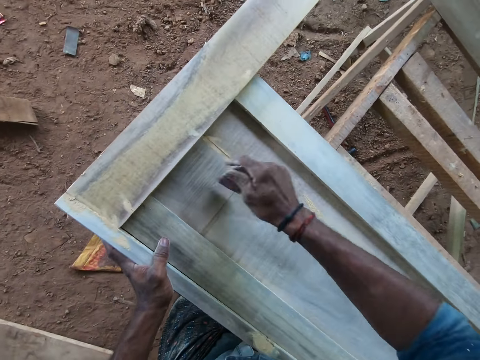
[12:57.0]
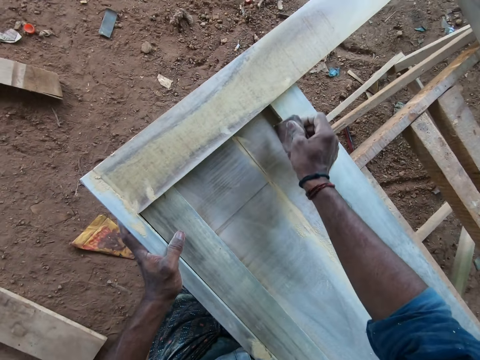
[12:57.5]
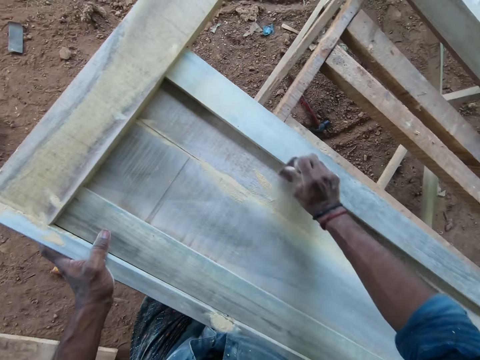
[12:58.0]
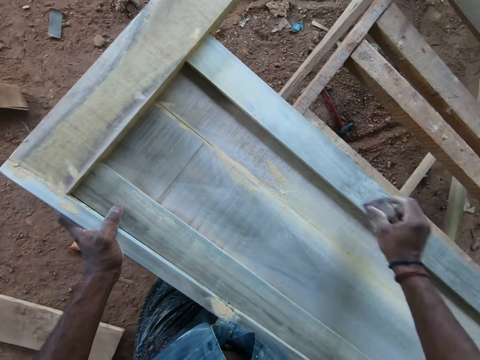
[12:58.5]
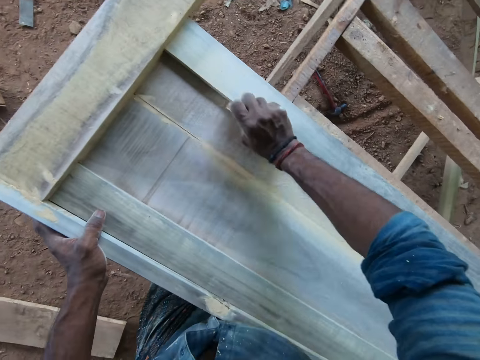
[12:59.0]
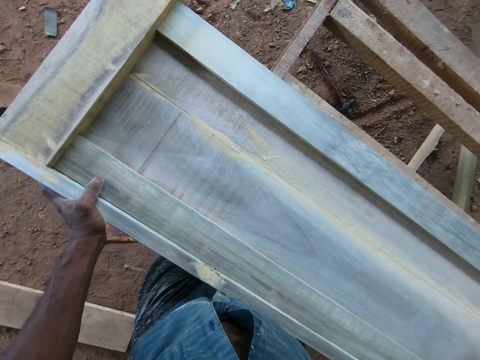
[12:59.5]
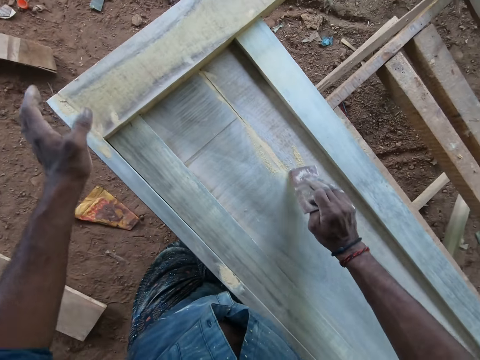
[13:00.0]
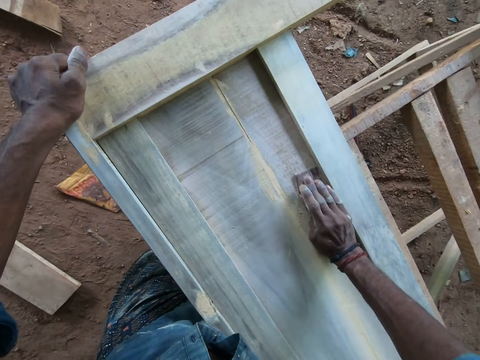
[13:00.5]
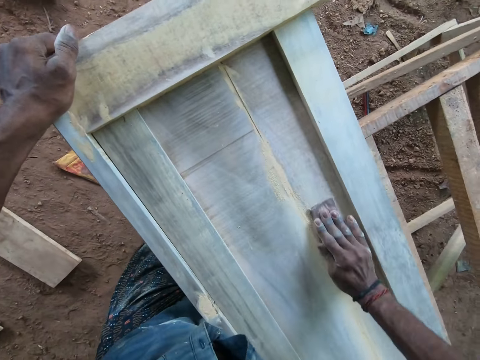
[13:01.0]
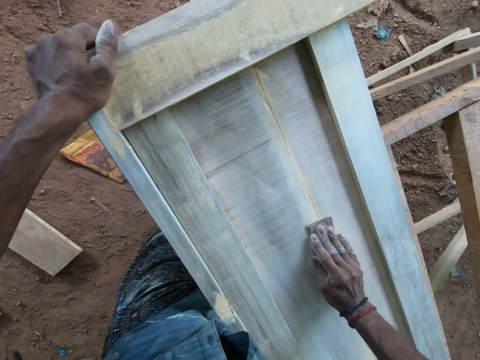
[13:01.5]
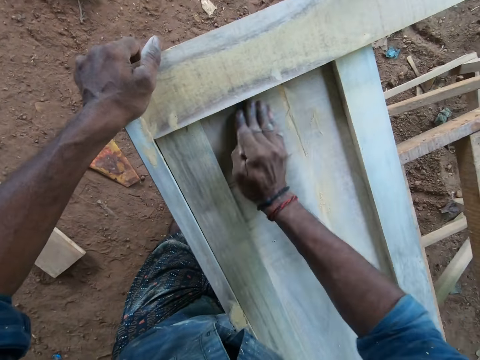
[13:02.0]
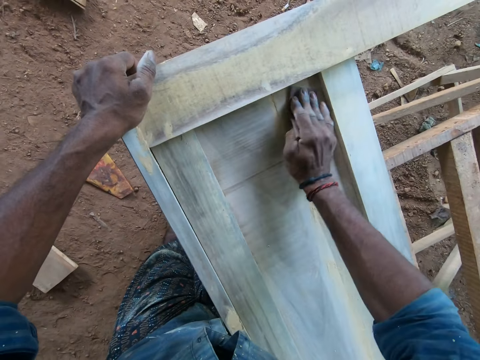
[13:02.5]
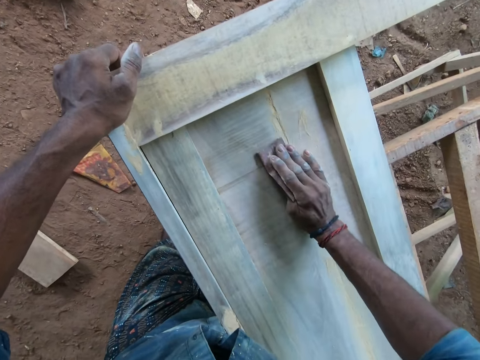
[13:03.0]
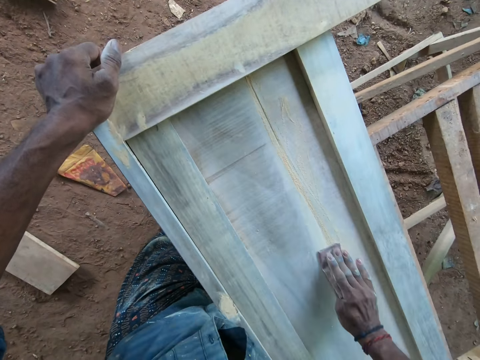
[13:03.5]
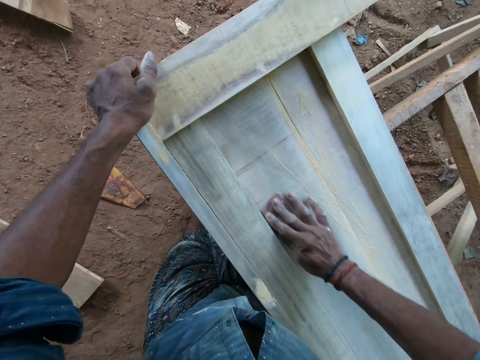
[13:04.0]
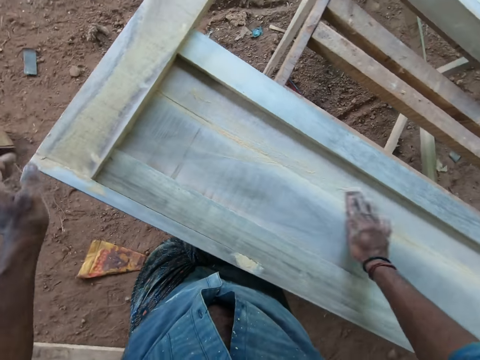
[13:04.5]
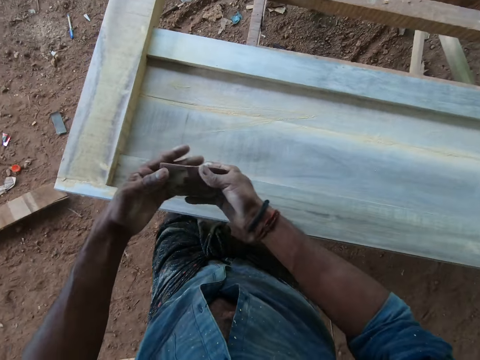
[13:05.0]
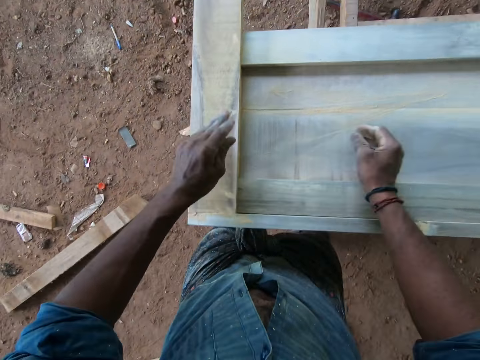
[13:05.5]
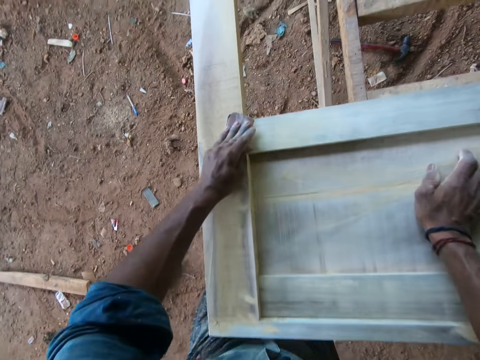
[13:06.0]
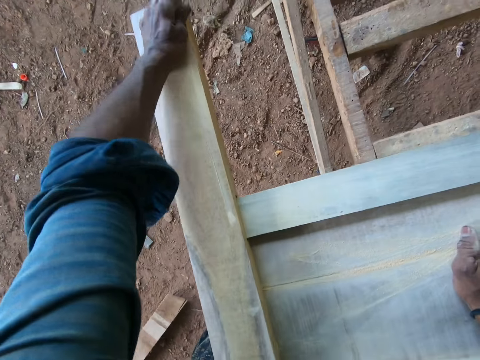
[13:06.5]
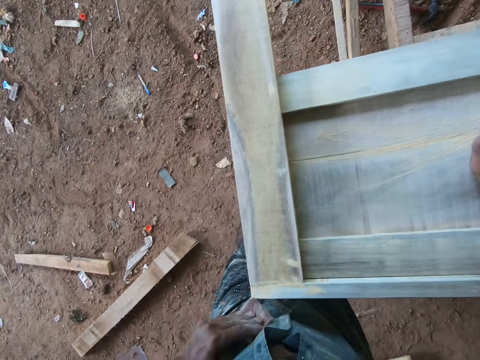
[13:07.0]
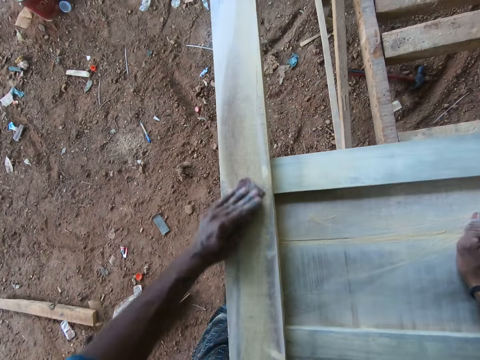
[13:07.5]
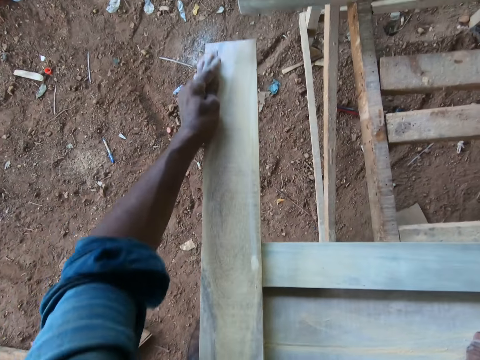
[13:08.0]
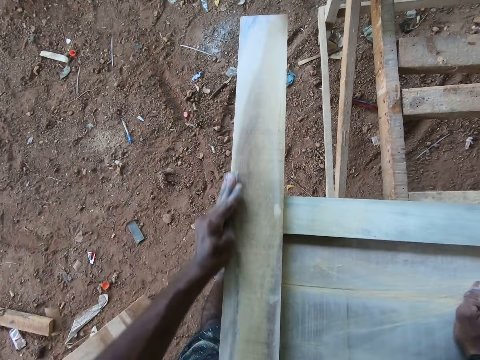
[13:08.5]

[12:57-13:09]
The camera wearer places the left hand on the wood. He scrubs the wood with the sandpaper in the right hand. He passes the sandpaper to his left hand. He smoothens the surface of the wood piece with the sandpaper in his left hand. He places the right hand on the wood.

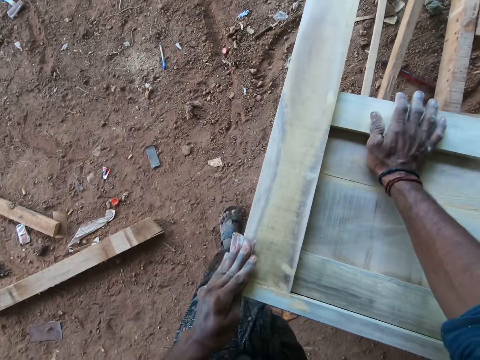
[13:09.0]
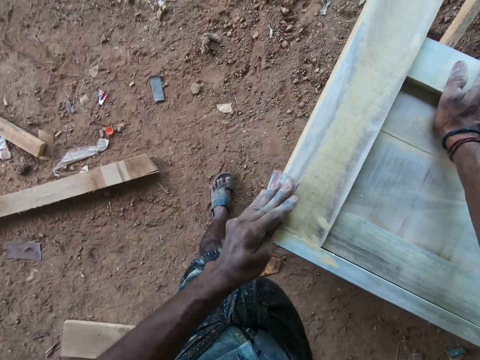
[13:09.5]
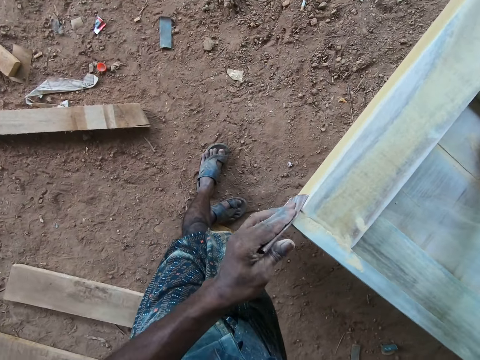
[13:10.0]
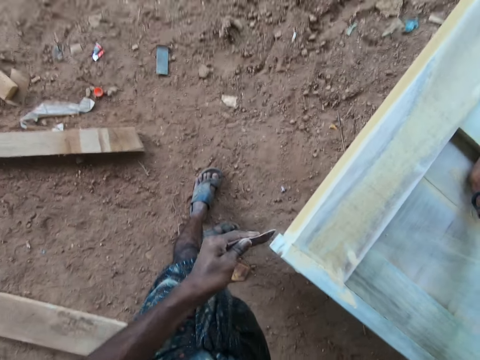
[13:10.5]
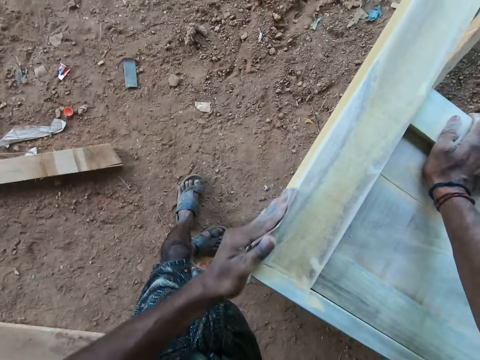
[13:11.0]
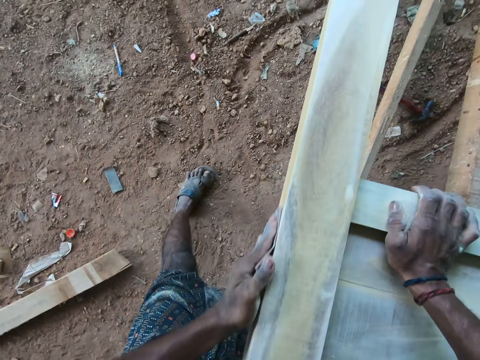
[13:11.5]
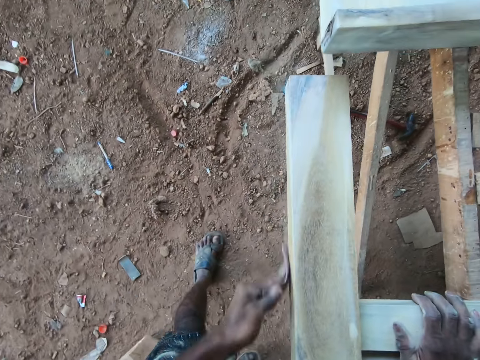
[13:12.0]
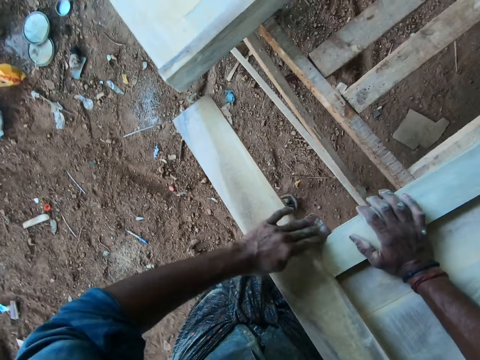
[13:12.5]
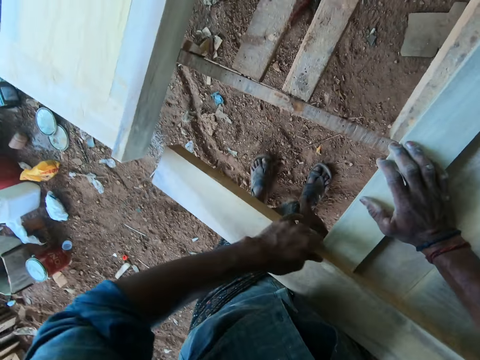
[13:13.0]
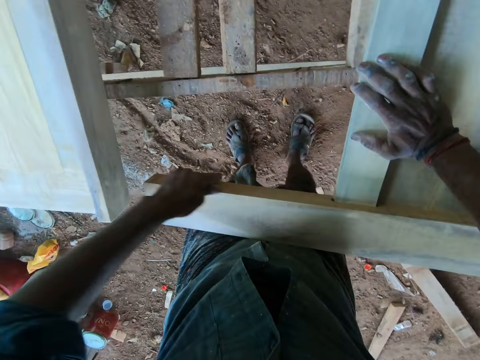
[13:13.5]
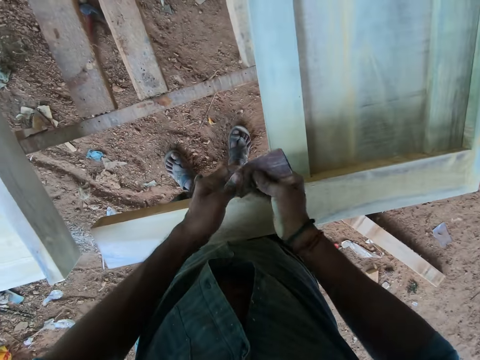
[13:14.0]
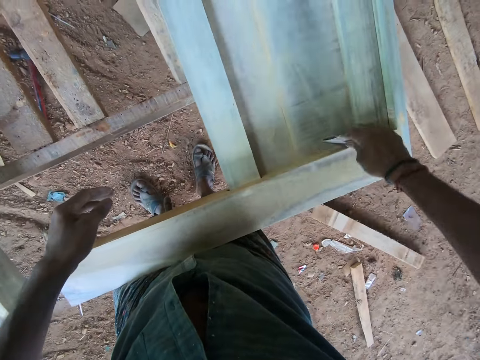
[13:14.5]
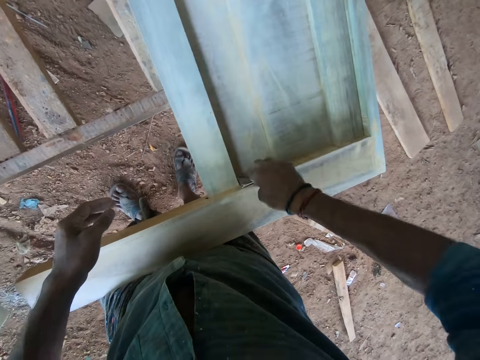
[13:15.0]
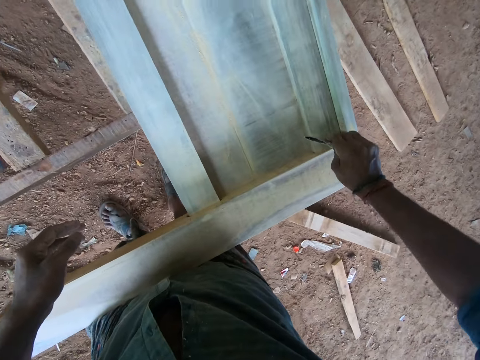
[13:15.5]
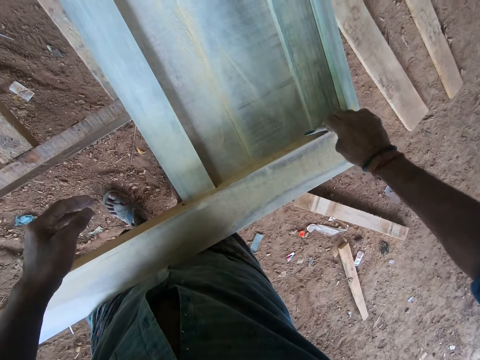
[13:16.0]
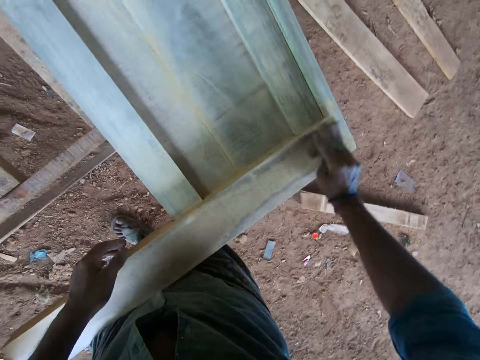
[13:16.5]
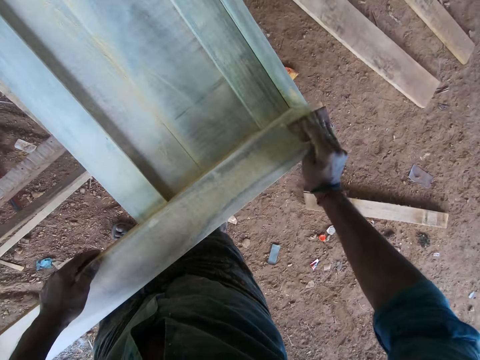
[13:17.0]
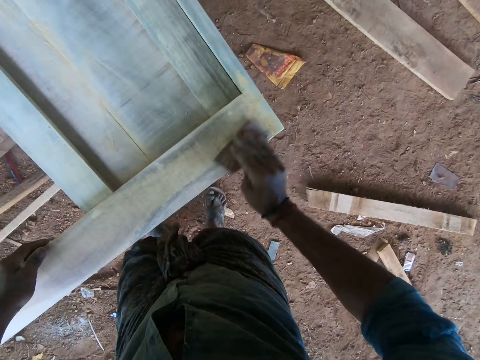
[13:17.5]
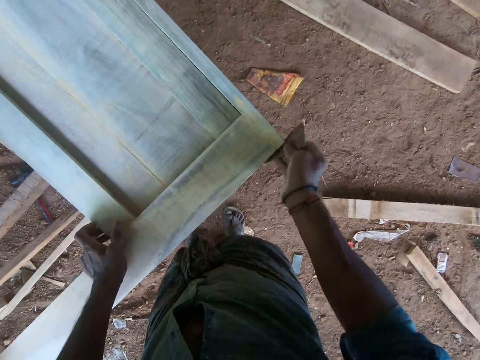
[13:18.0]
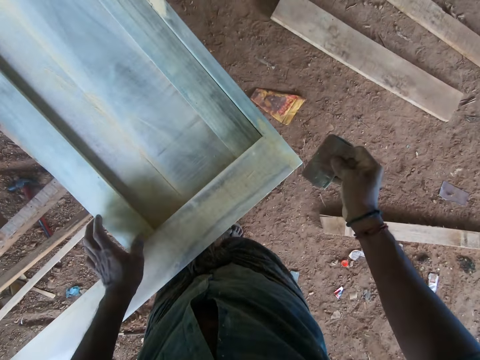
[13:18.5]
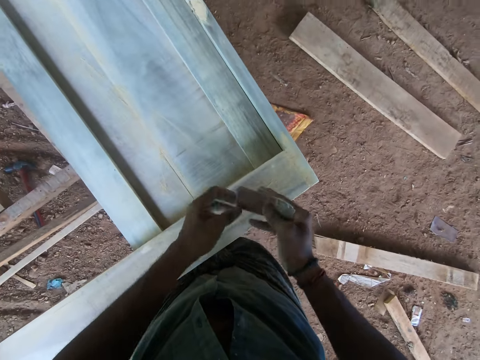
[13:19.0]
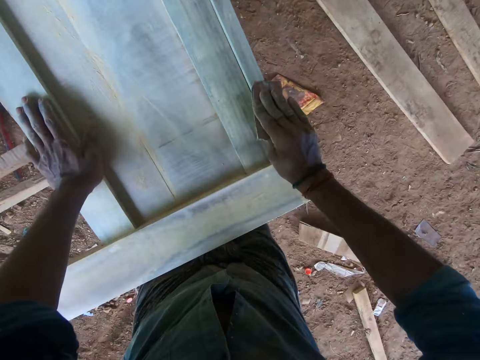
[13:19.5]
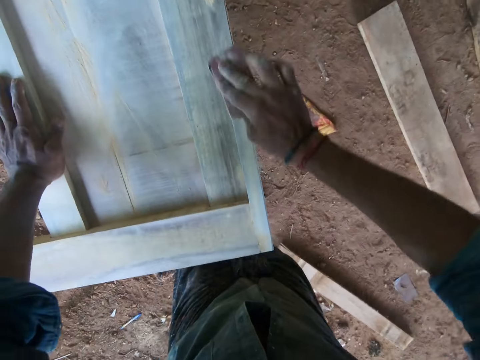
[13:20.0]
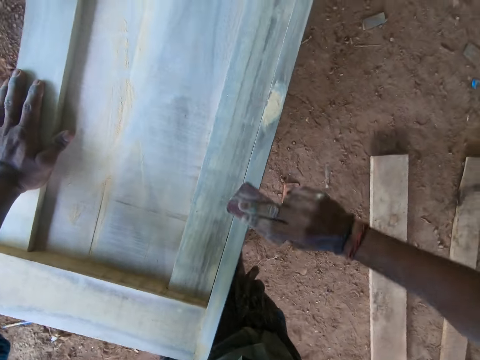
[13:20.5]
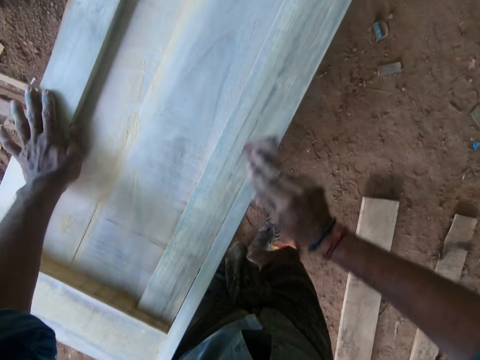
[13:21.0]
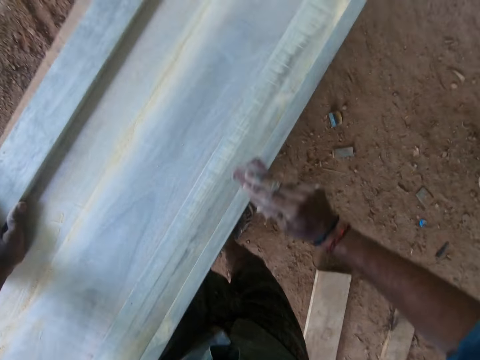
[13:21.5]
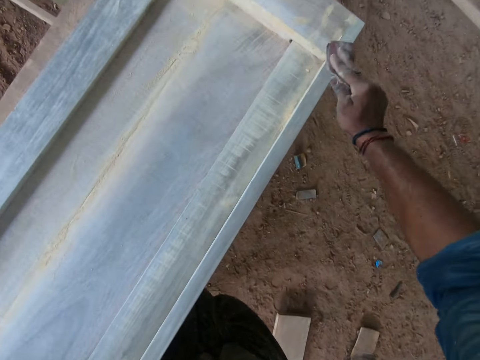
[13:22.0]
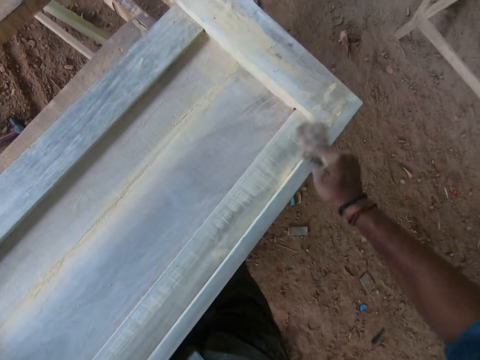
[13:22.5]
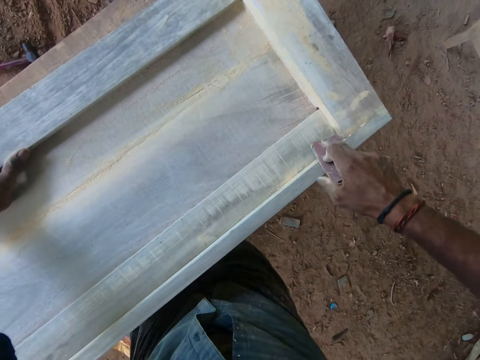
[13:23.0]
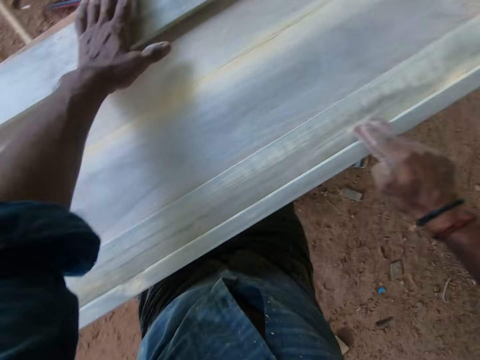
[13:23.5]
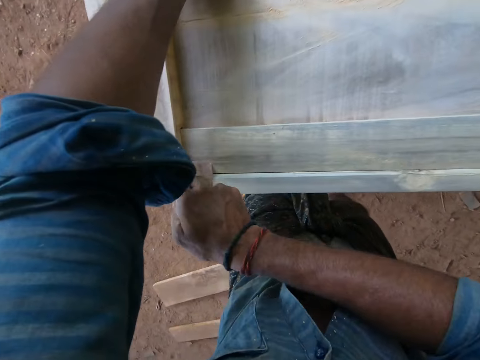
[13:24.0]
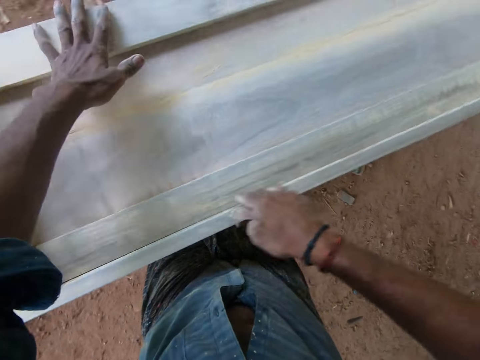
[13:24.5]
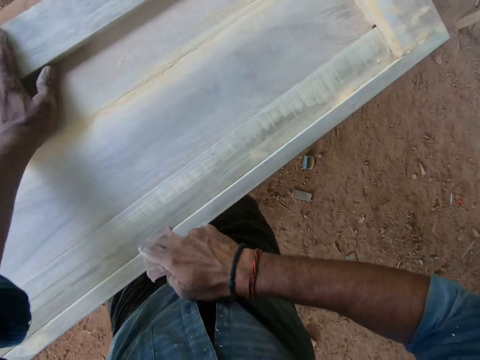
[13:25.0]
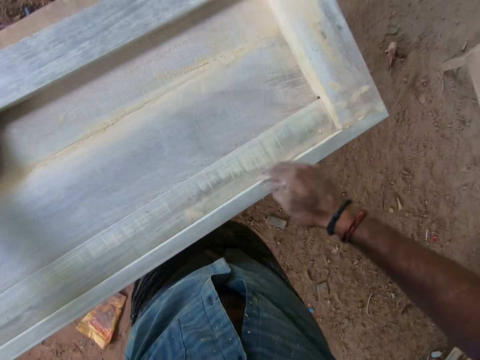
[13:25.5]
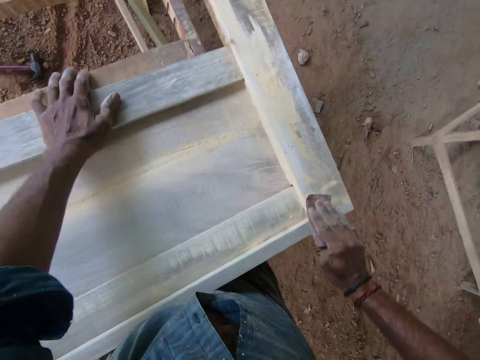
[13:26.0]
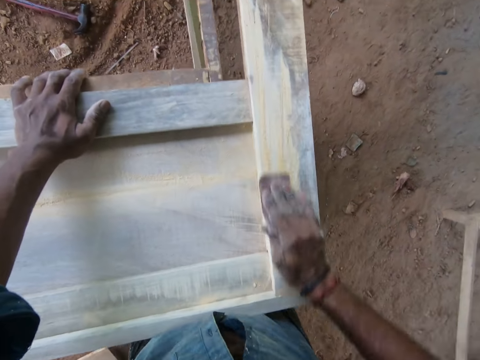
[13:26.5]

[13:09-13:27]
The camera wearer drags the right hand on the wood. He walks around. He passes the sandpaper to his right hand. He smoothens the surface of the wood piece with the sandpaper in his right hand. He places the left hand on the wood. He scrubs the wood with the sandpaper in the right hand. He holds the sandpaper with his hands. He adjusts the sandpaper in the hands. He places the left hand on the wood. He smoothens the surface of the wood piece with the sandpaper in his right hand. He places the left hand on the wood. He scrubs the wood with the sandpaper in the right hand. He looks around. He drags the left hand on the wood. He scrubs the wood with the sandpaper in the right hand. He places the left hand on the wood. He scrubs the wood with the sandpaper in the right hand.
